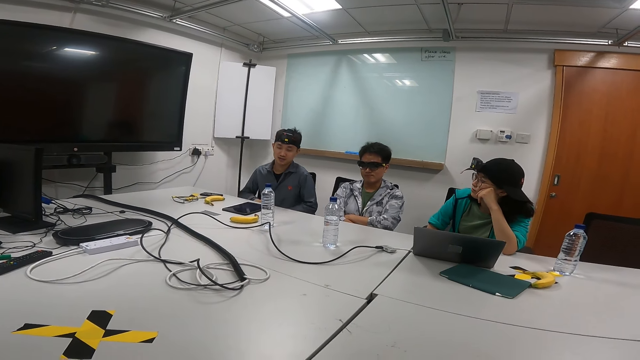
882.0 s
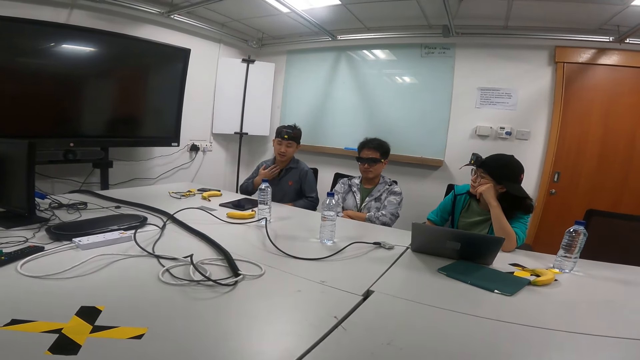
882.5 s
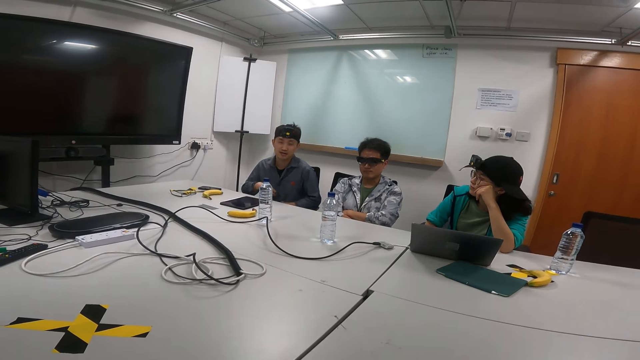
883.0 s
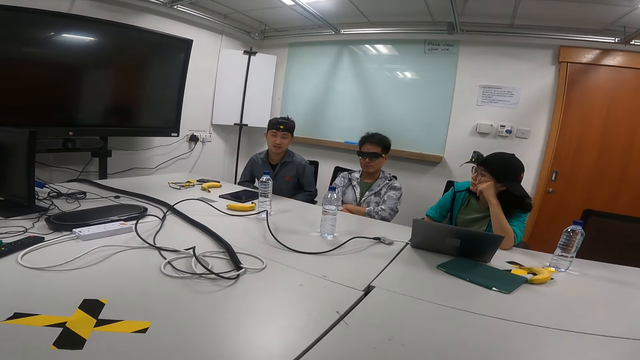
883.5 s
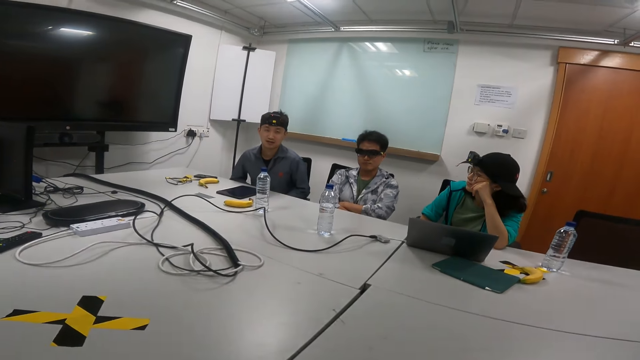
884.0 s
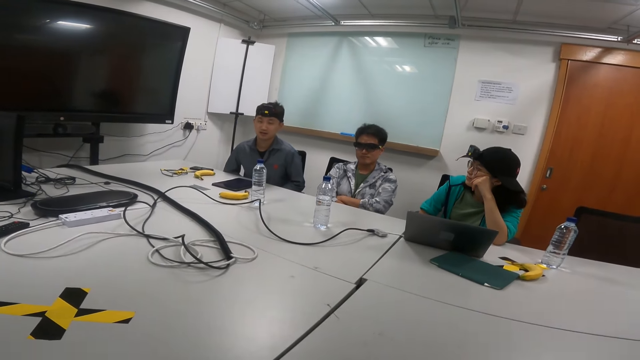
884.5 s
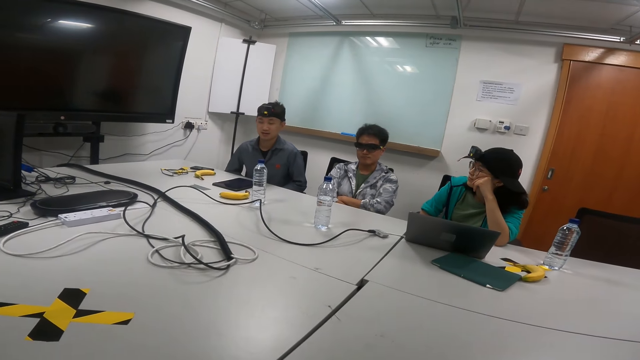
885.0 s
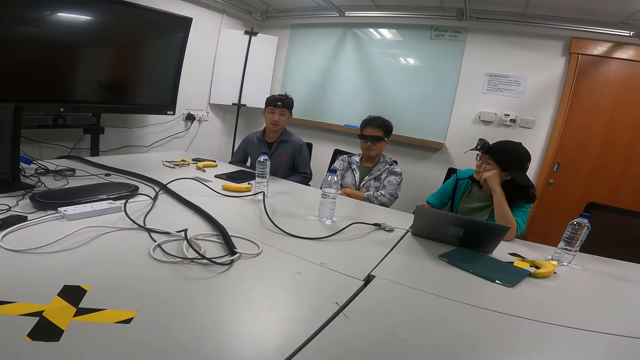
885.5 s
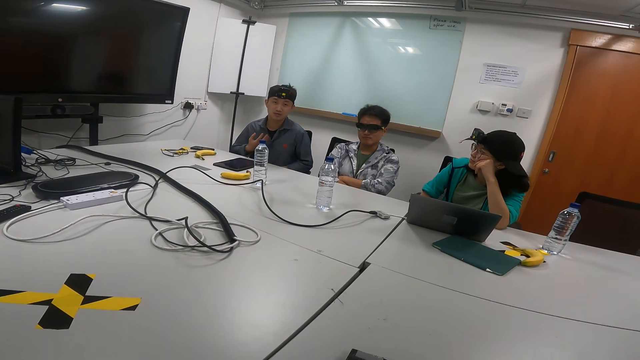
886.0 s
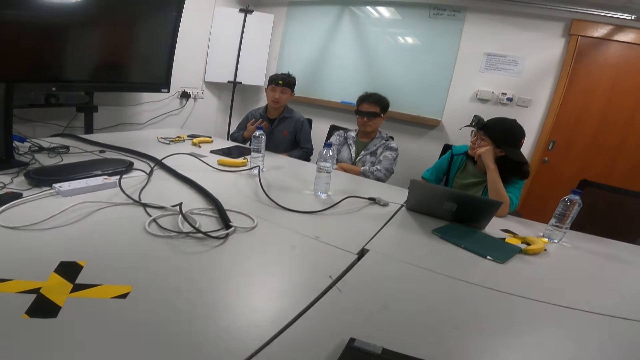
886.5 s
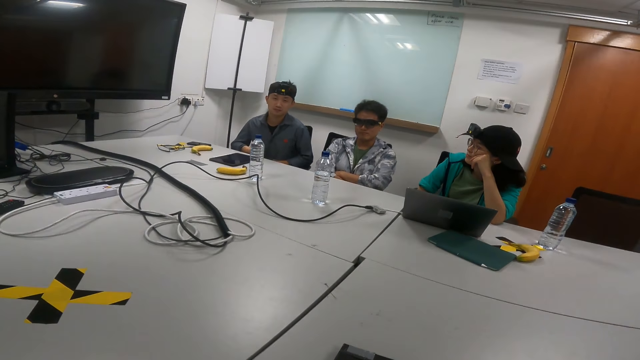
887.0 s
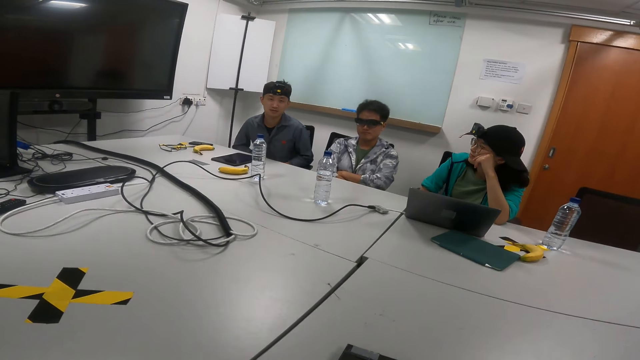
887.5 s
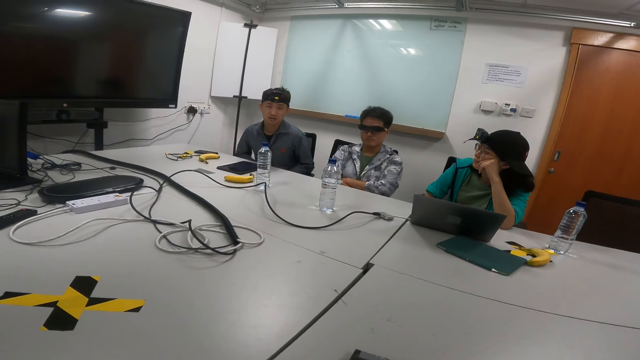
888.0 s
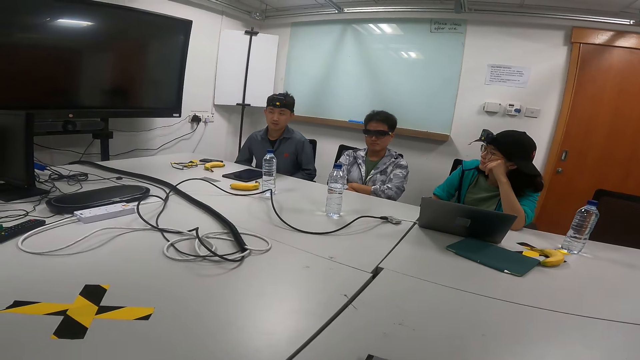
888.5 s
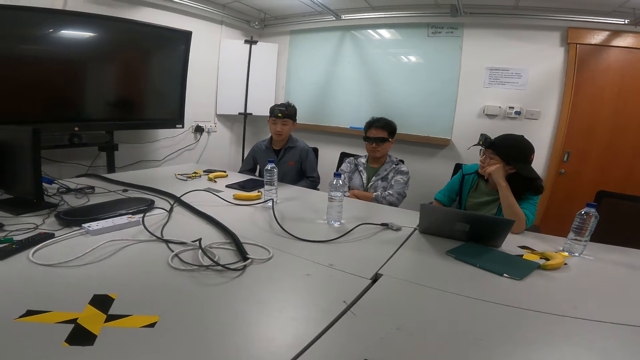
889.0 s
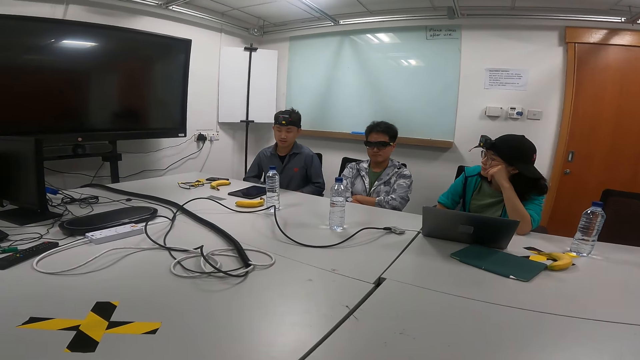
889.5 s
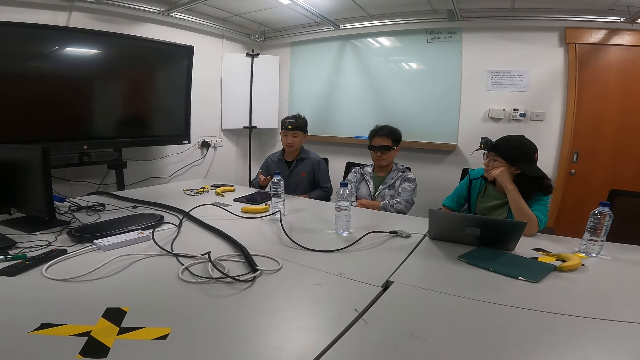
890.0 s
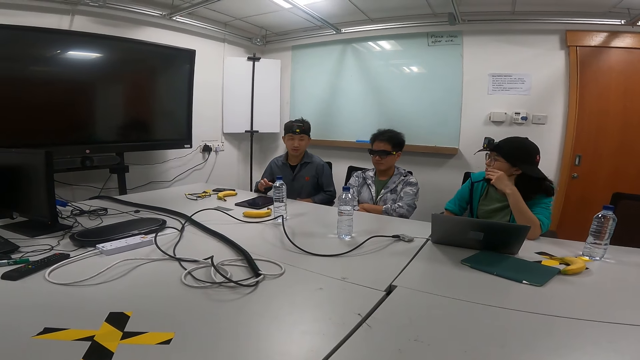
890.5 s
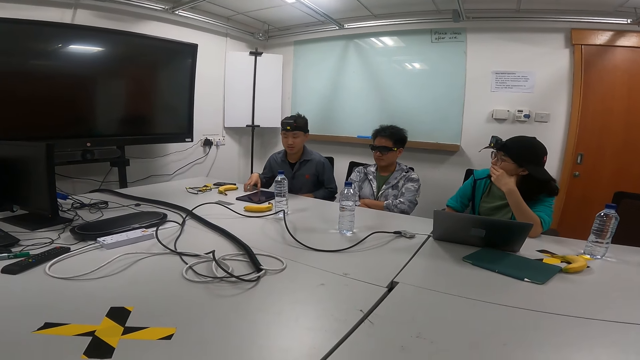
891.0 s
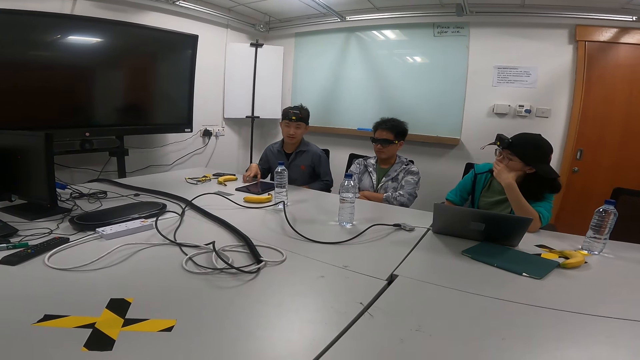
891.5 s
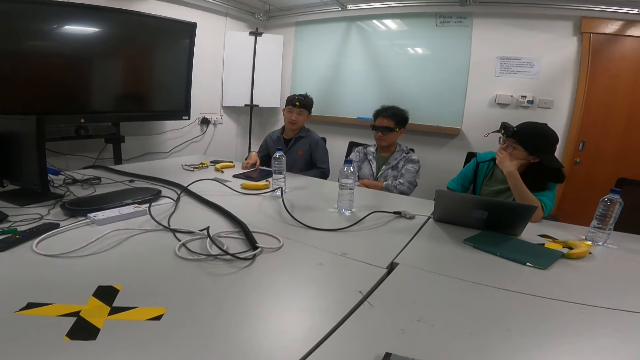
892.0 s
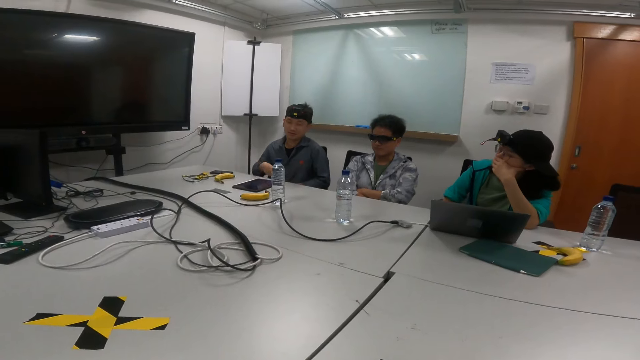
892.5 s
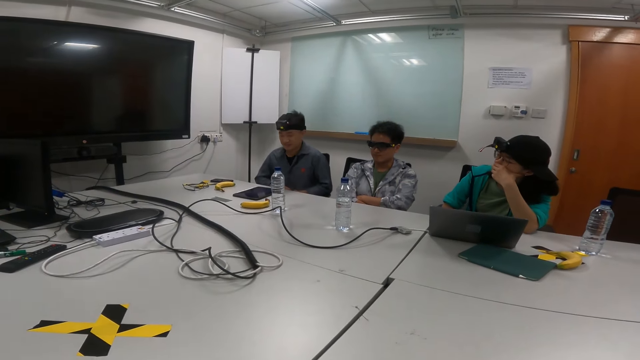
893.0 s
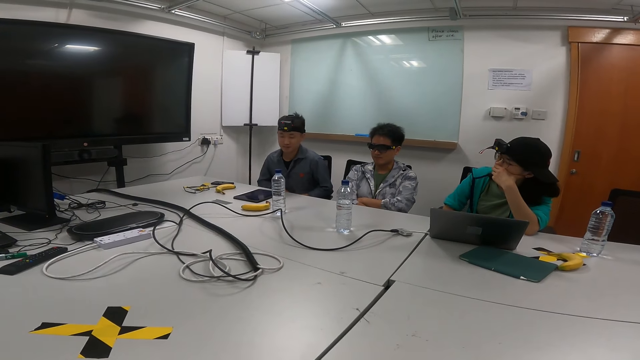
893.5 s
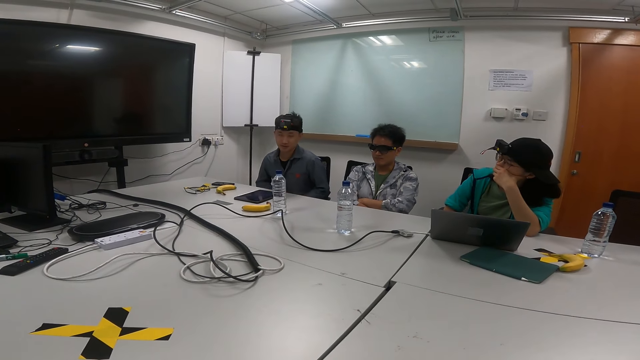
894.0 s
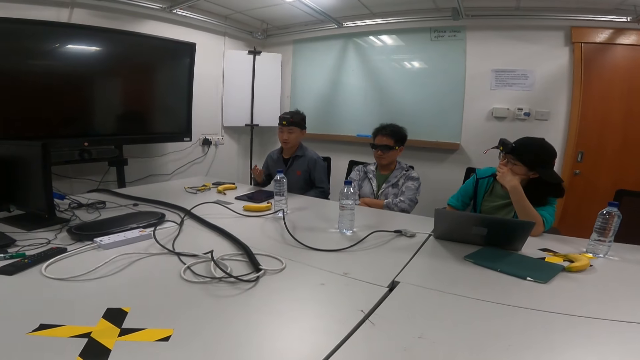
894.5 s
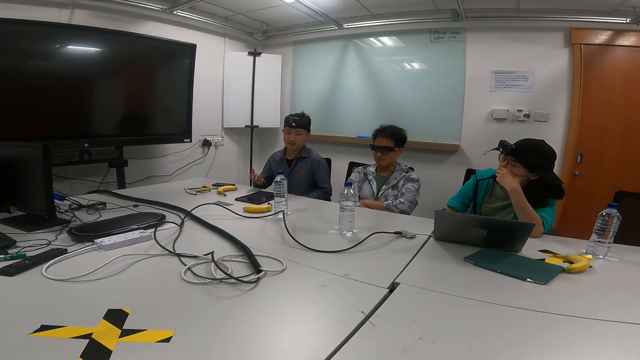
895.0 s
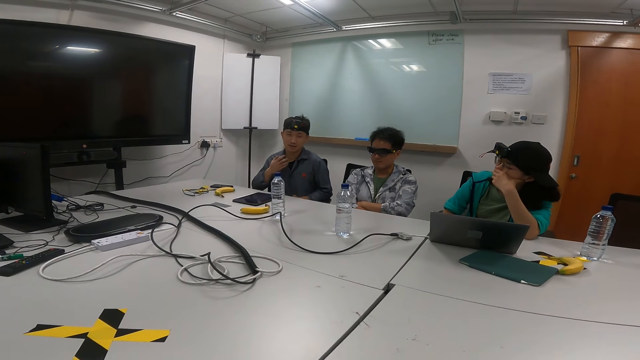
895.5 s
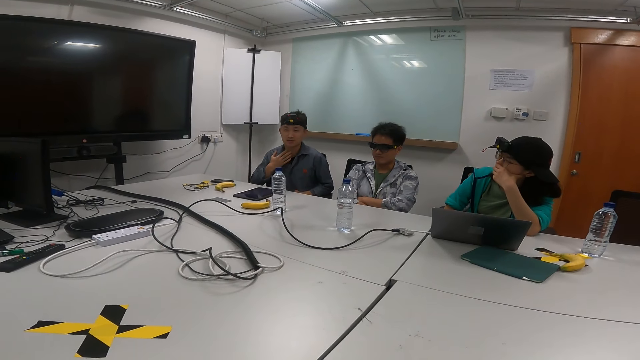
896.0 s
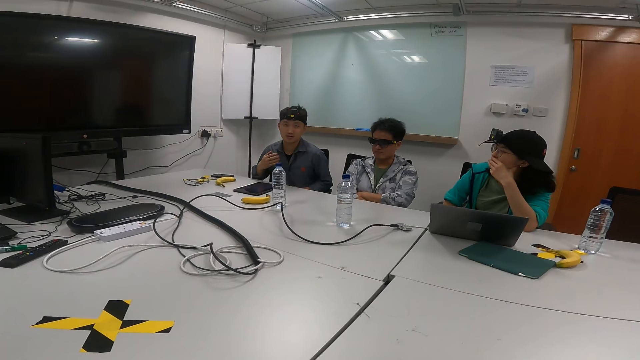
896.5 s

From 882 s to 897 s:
A person swings on the chair. The person swings on the chair again. The person moves his right hand while talking.

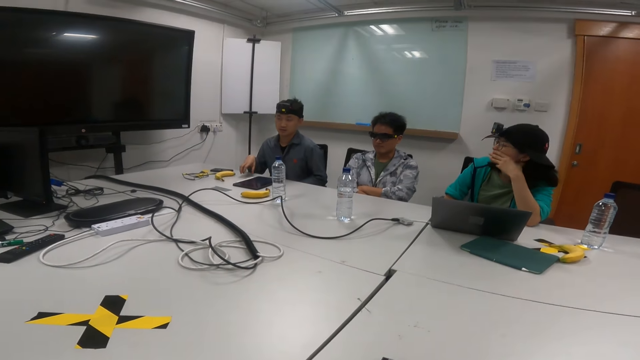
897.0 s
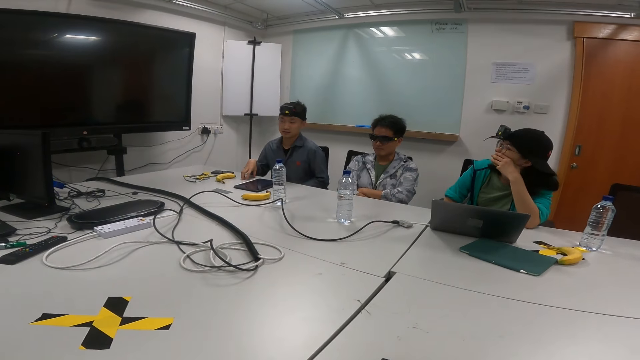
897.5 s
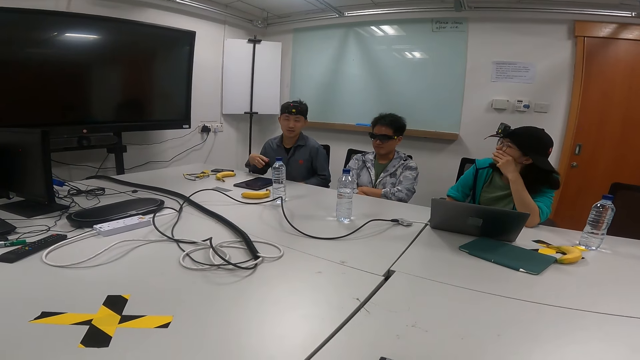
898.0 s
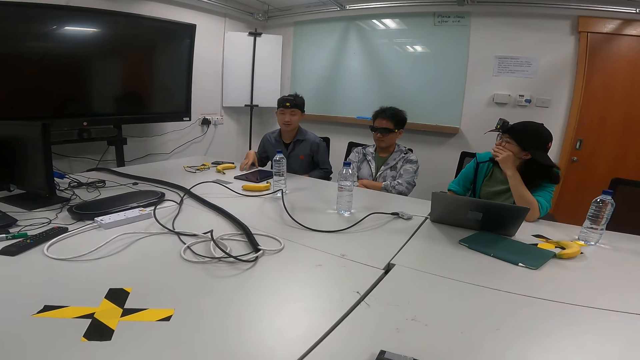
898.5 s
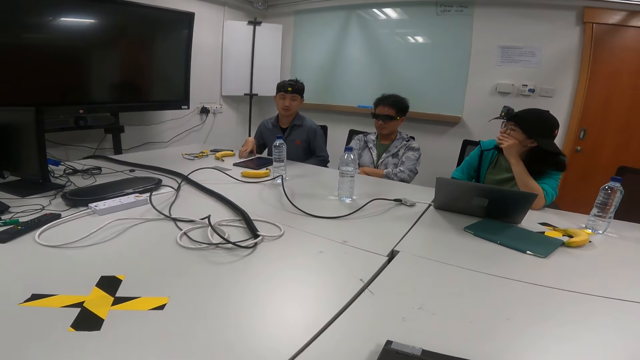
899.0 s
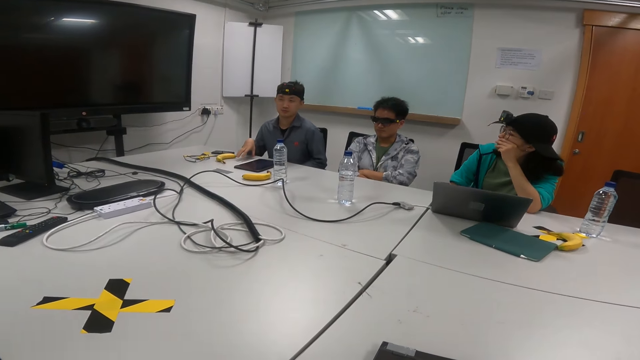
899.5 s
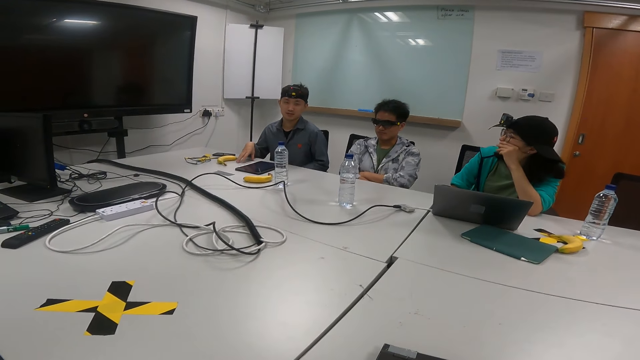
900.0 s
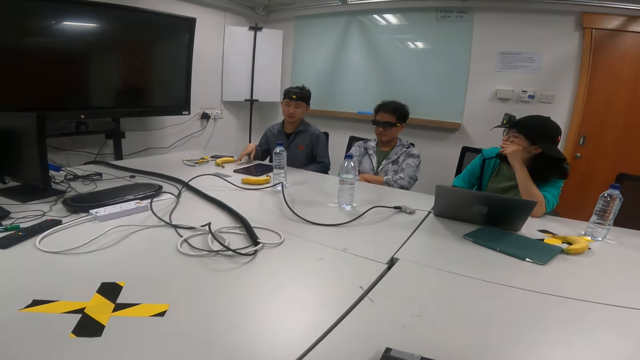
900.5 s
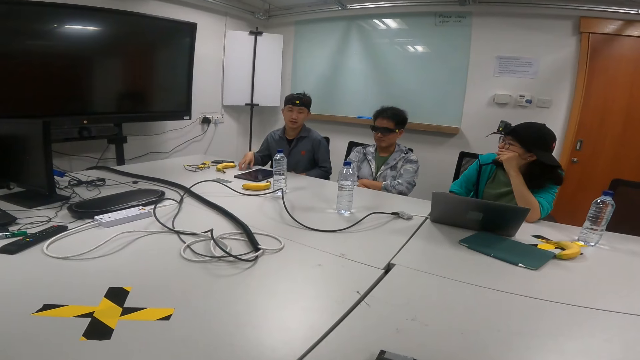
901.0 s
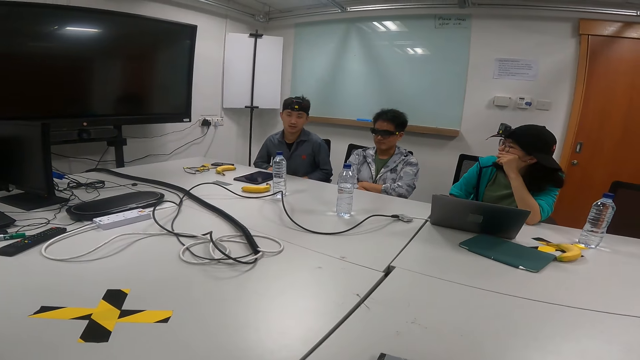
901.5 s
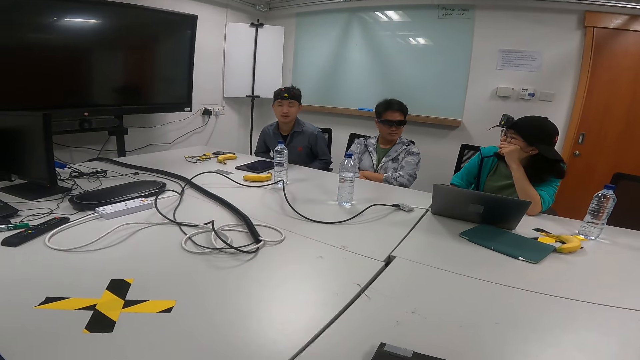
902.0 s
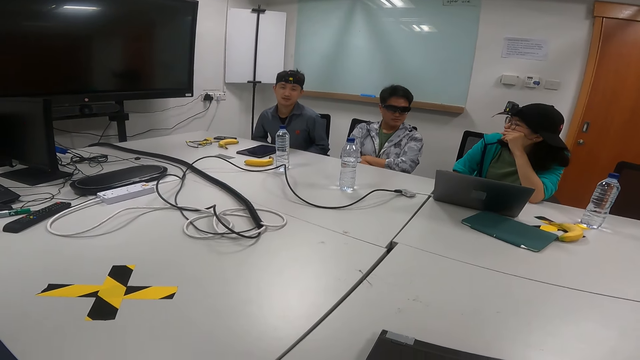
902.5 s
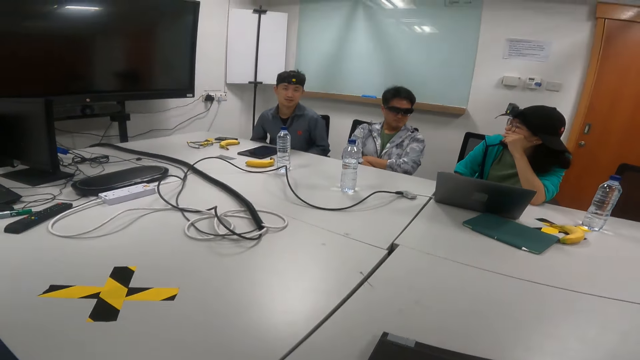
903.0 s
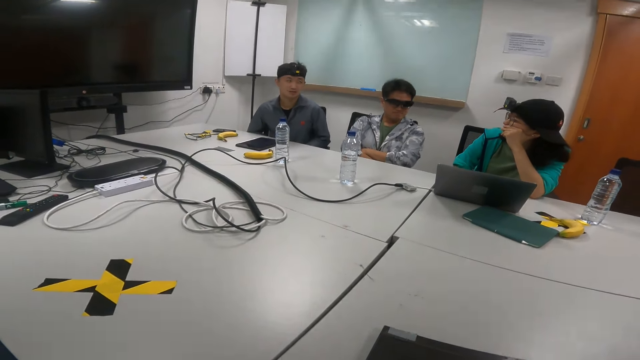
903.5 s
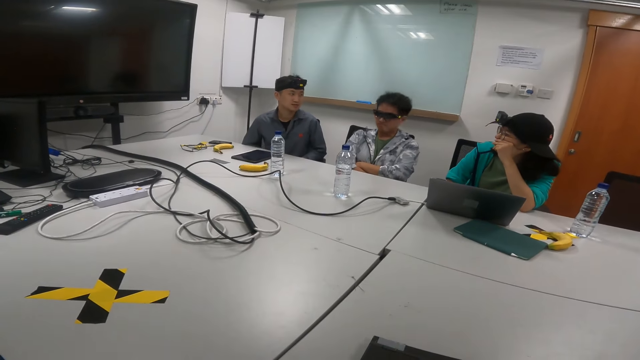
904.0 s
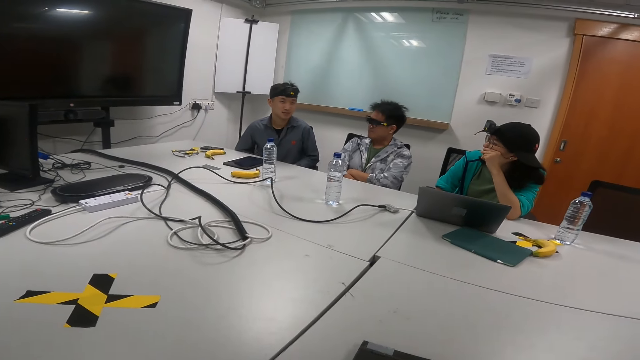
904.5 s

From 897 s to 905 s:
A person moves his right hand while talking. The person moves his right hand while talking again.
